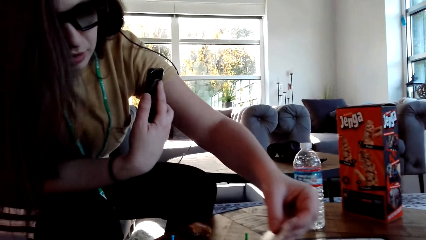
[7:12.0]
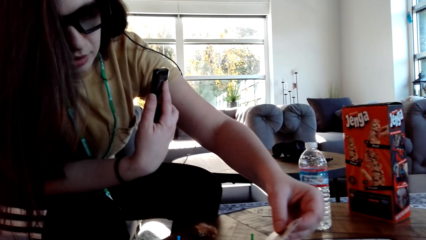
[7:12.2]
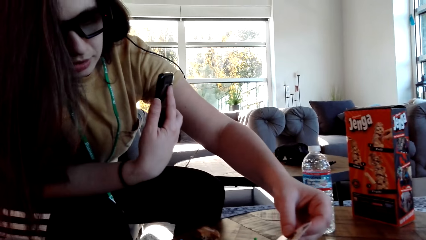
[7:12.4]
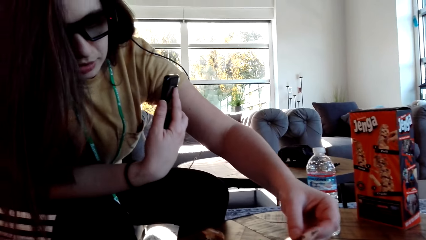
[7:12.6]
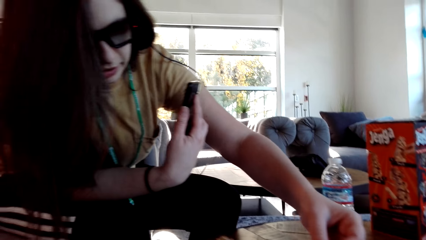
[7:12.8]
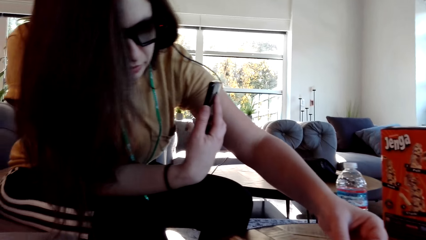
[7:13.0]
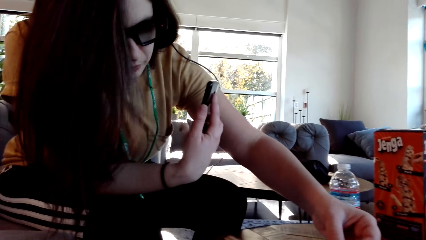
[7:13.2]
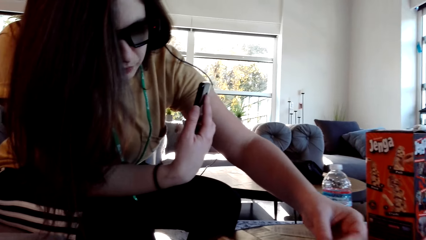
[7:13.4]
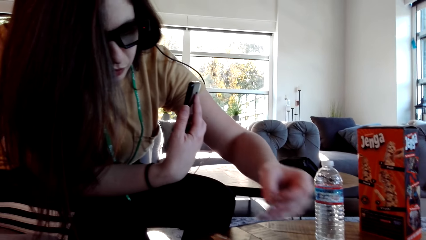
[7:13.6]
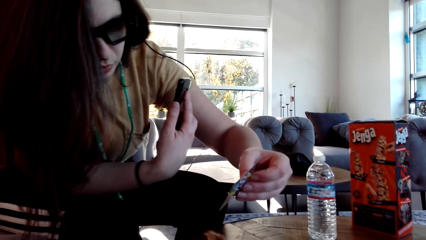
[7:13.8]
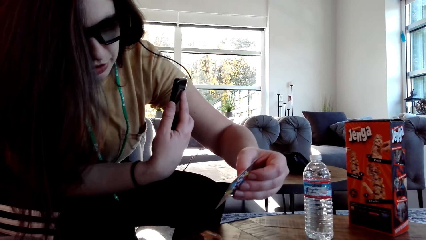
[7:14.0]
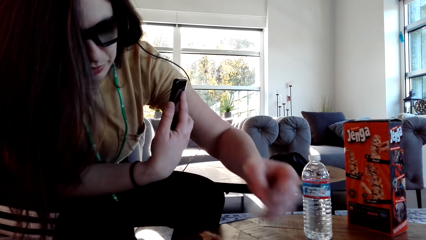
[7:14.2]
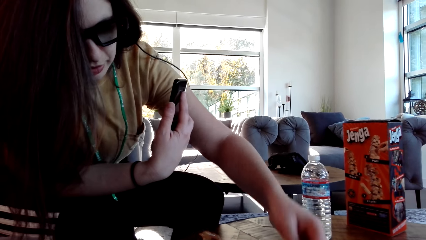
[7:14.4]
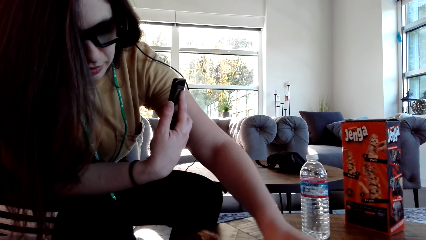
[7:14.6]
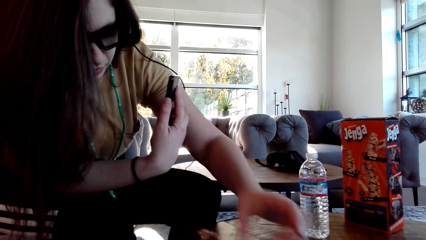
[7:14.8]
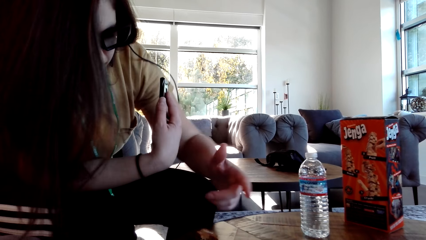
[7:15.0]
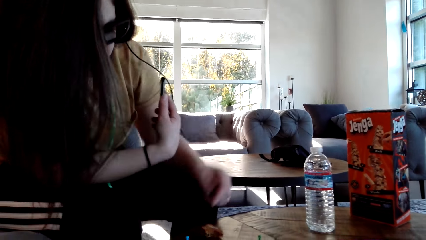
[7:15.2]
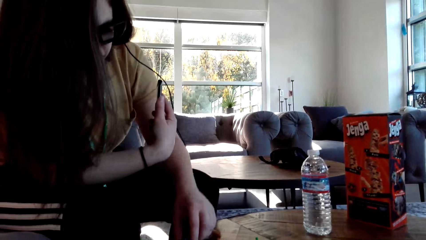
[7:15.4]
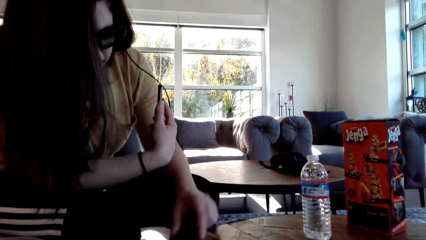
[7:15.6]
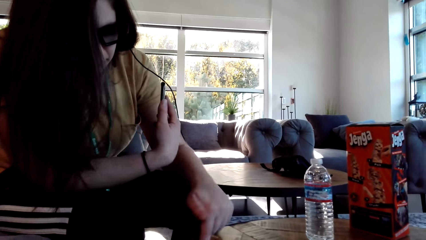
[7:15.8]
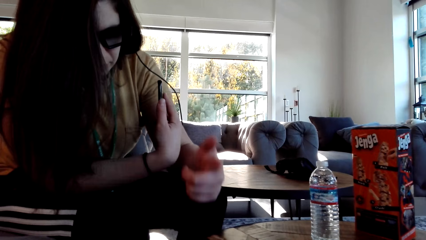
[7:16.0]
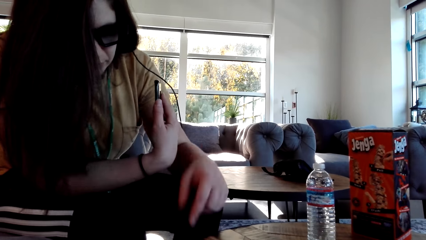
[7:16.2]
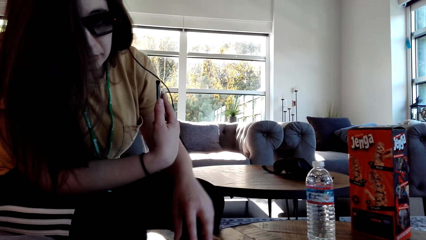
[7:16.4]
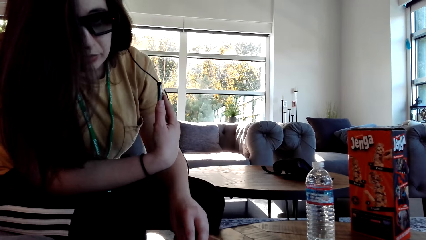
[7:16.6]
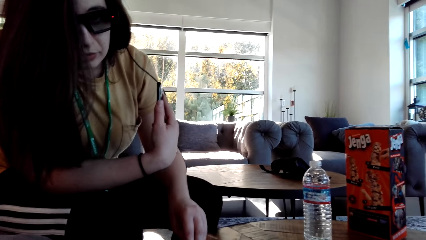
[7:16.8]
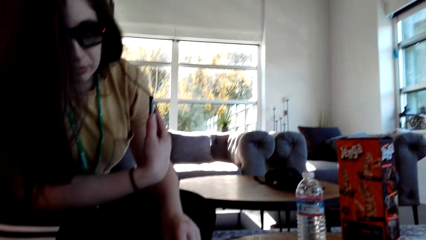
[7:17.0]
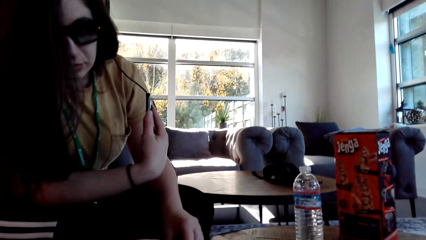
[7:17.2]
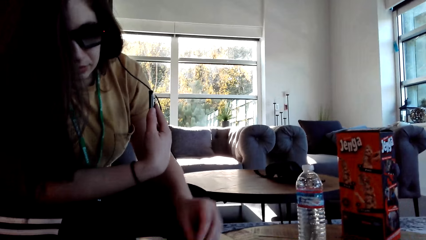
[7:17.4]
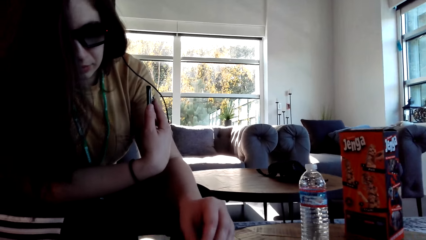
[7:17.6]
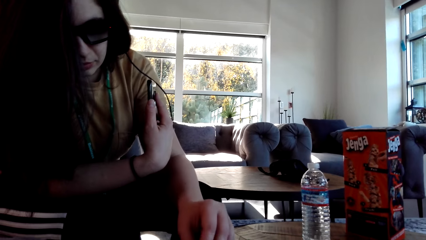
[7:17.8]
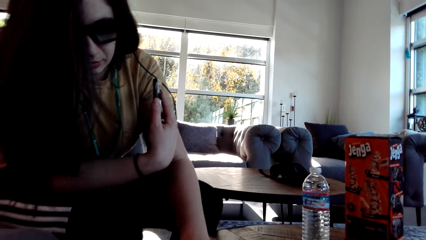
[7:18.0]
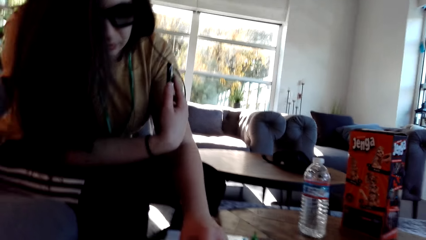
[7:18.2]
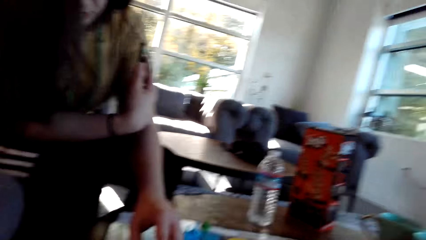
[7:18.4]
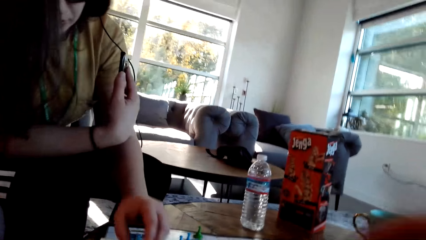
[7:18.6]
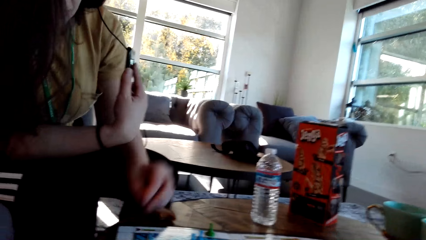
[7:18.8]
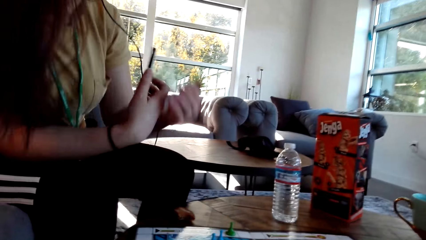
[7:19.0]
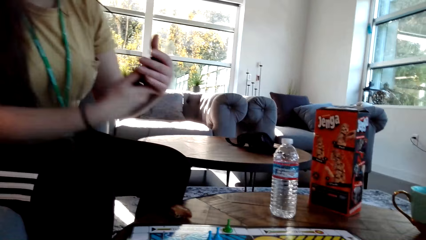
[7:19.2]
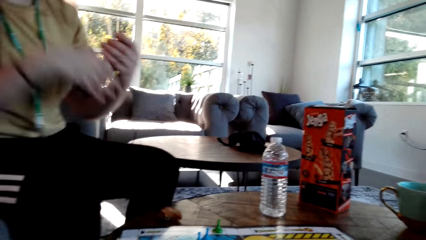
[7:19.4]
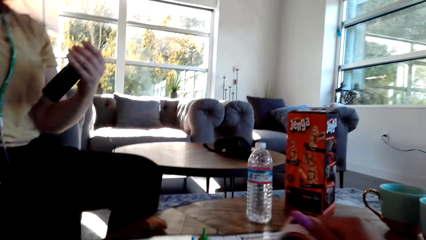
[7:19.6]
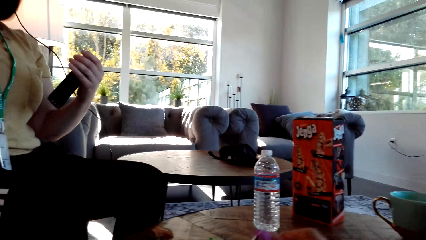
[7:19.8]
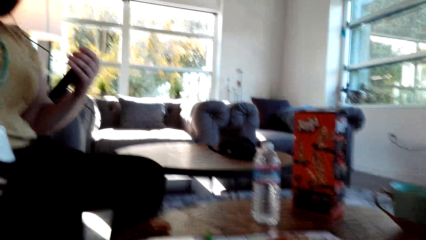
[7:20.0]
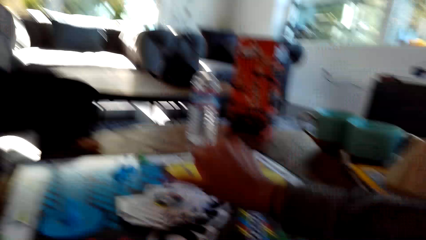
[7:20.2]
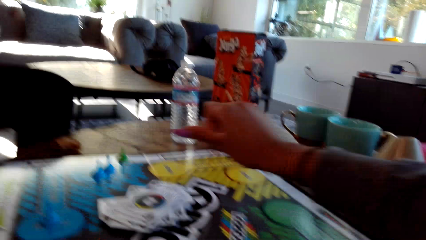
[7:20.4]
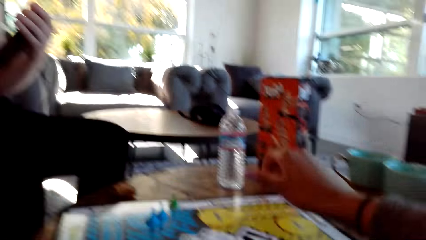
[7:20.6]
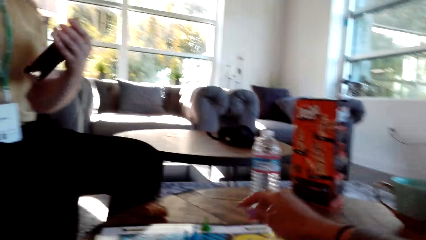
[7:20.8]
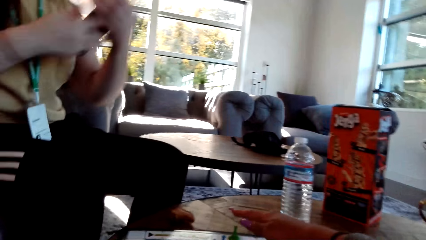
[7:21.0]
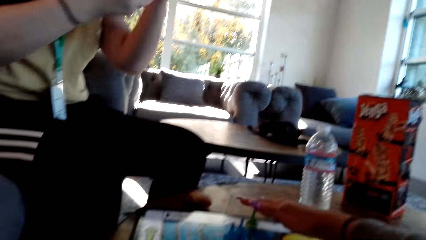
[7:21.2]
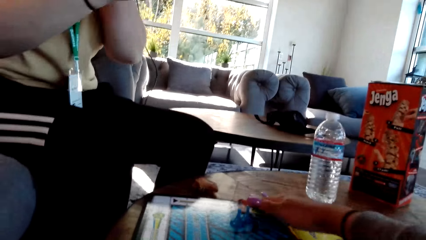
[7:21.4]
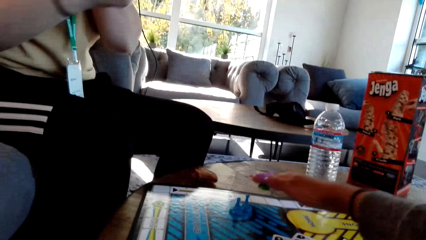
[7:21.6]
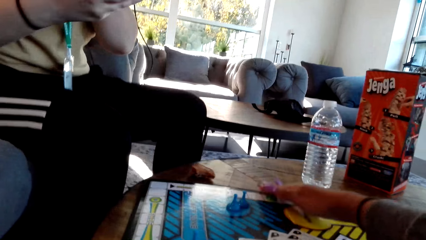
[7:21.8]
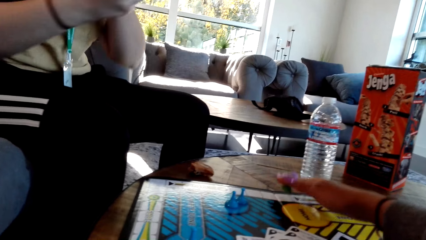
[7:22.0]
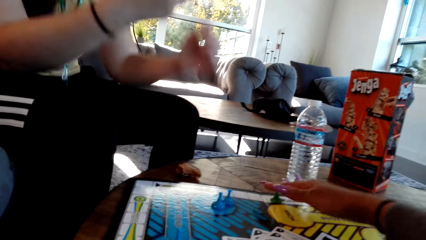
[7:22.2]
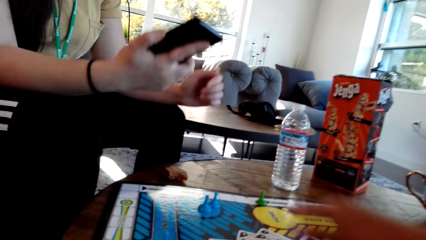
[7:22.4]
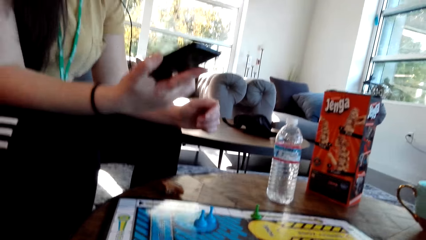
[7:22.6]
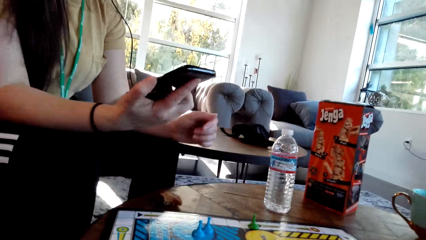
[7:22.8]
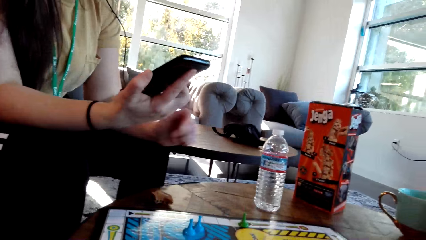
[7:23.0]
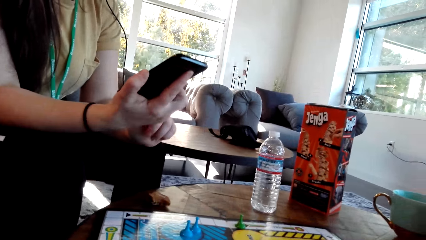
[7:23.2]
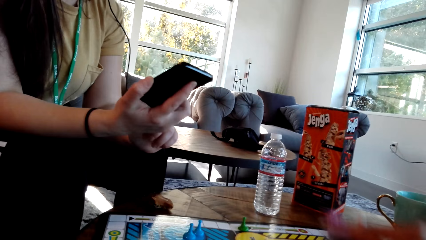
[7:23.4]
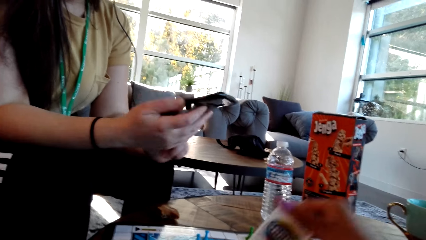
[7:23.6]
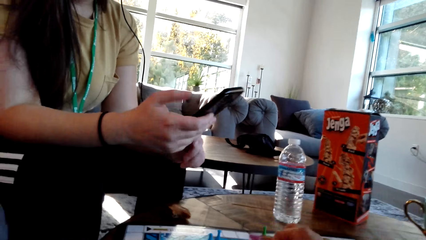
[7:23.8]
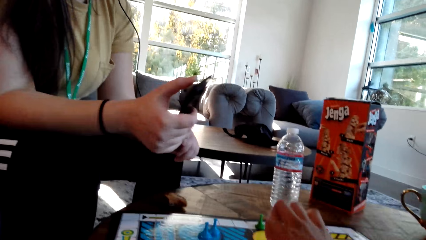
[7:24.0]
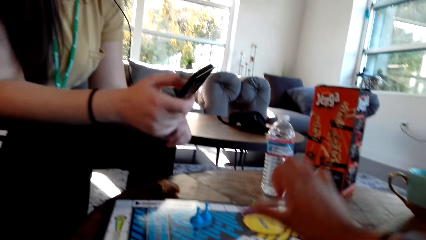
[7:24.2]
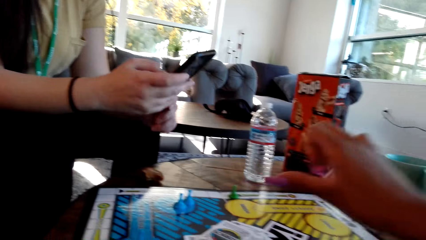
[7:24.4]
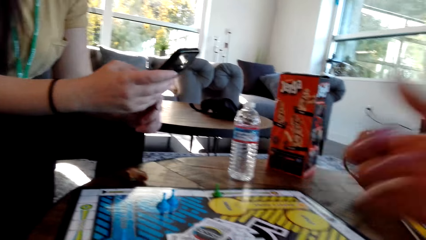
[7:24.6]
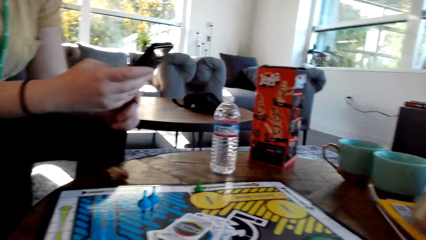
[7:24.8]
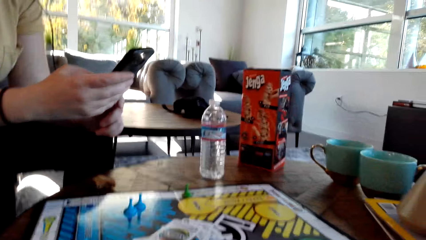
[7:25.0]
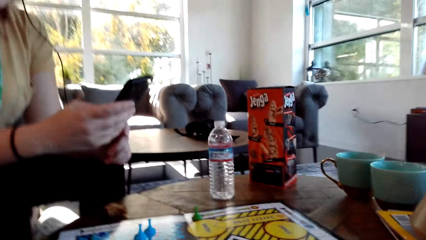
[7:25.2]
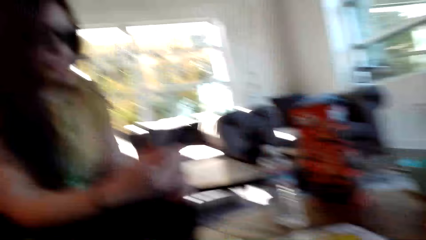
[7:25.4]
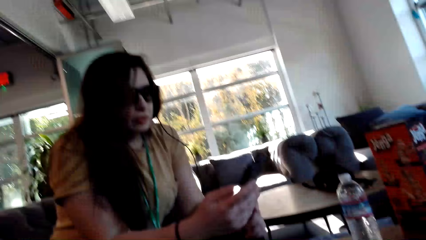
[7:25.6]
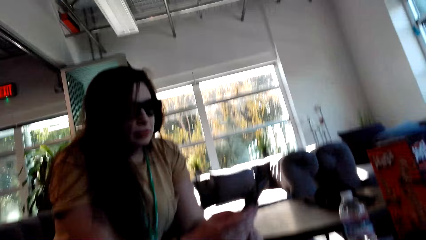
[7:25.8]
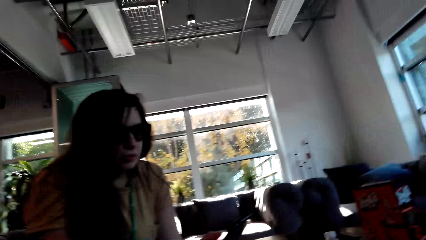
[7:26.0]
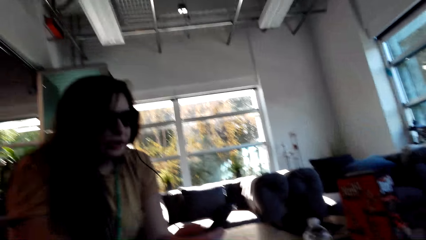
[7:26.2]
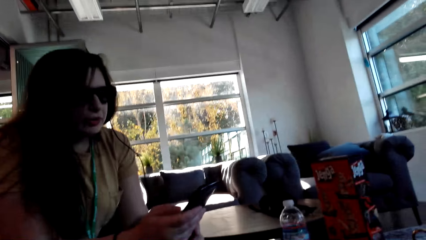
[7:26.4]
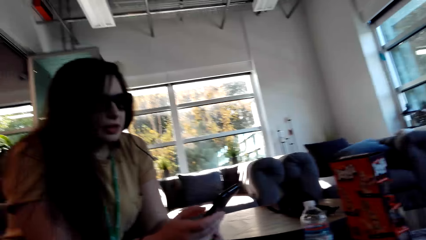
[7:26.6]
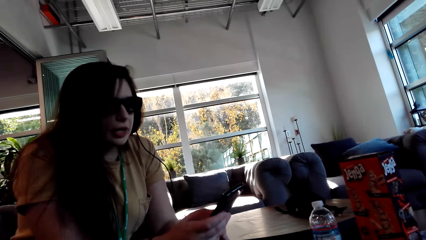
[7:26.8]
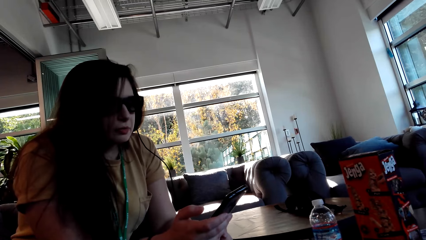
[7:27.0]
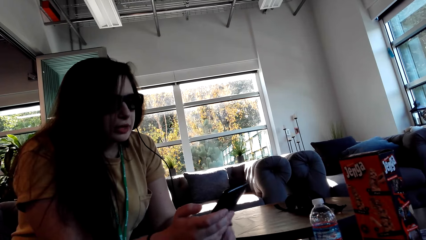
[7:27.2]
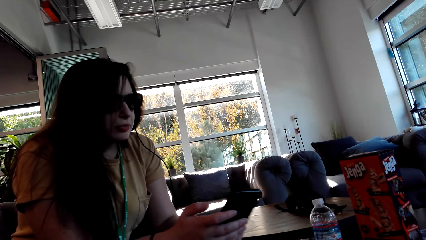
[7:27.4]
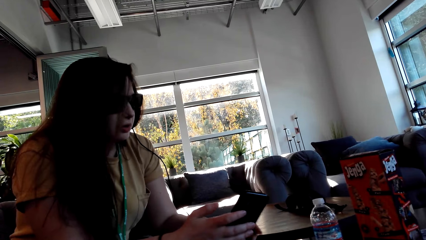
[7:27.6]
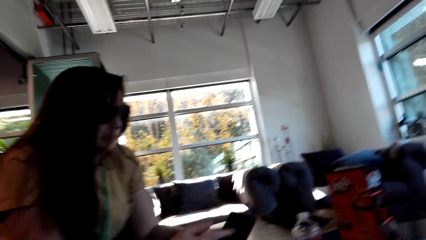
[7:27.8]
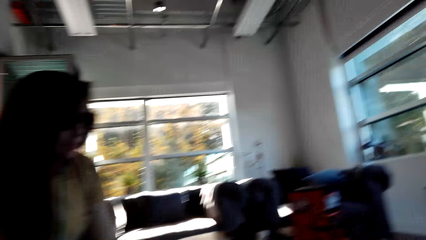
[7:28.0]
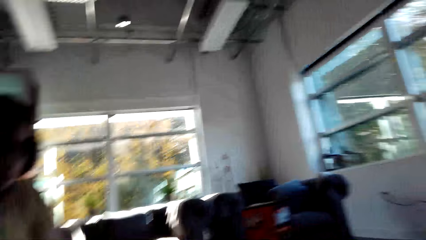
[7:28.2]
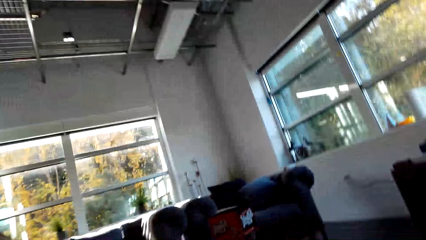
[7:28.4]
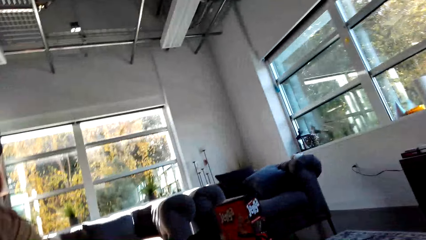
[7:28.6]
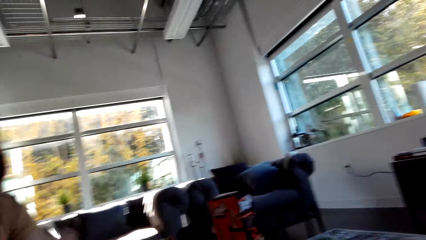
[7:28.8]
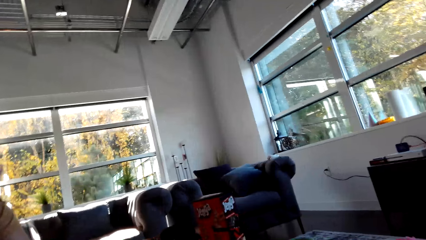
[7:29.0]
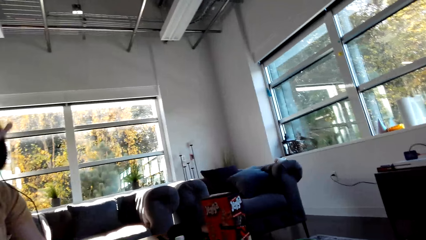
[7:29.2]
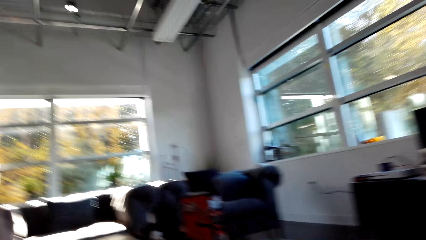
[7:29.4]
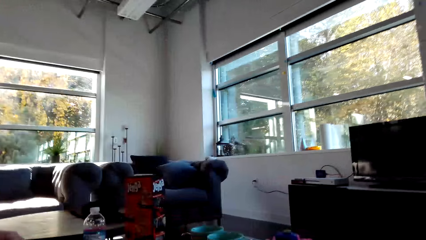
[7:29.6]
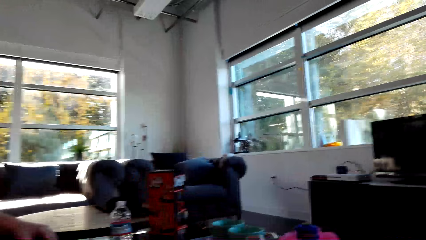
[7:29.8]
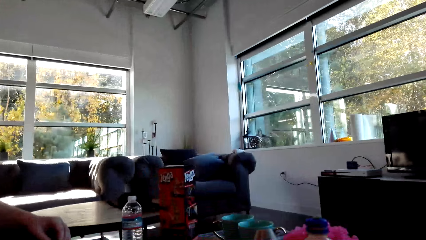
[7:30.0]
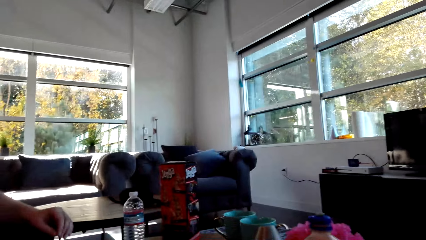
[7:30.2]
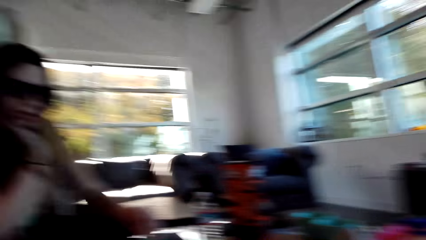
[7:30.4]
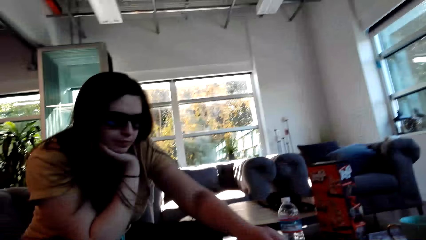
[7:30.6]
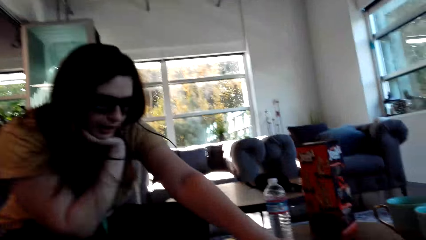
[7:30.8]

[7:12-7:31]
A woman picks up a card on the table. She plays the sorry game, puts the card on the board and moves a pawn. The camera wearer moves a pawn and picks up a game pin on the table. The woman operates a phone. The camera wearer puts the card on the board. The woman scrolls on the cell phone.
